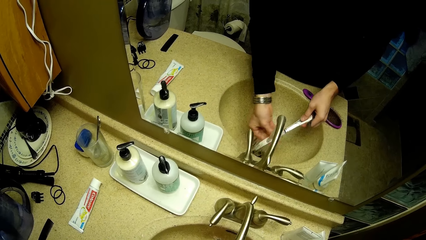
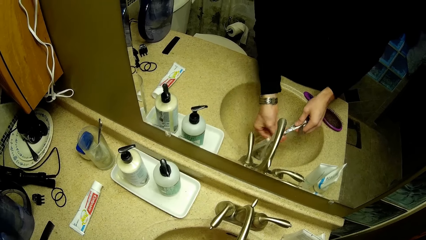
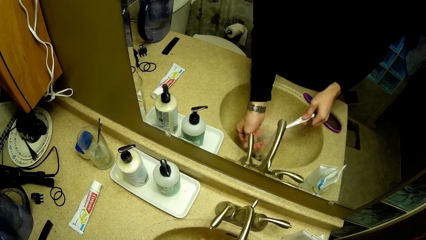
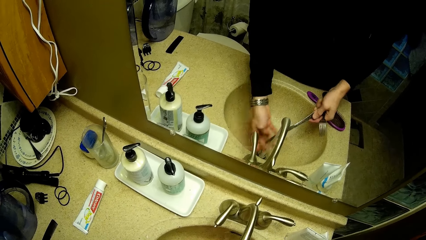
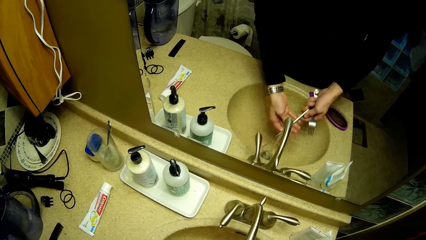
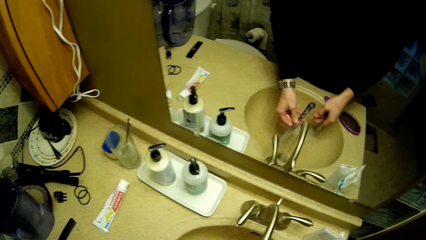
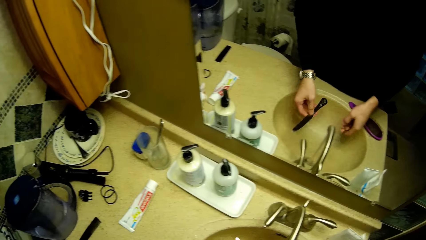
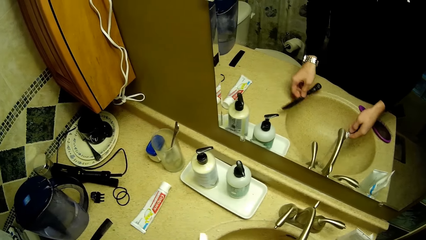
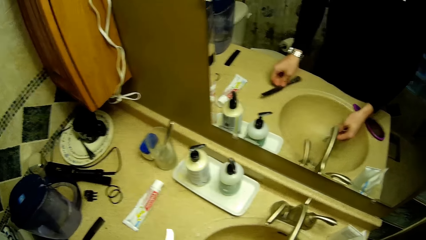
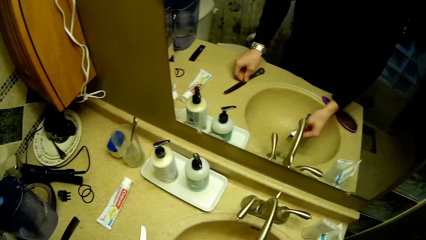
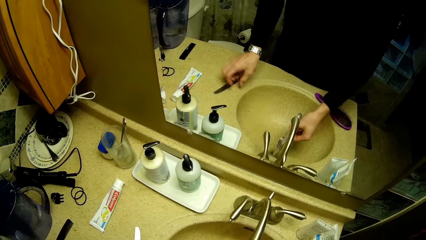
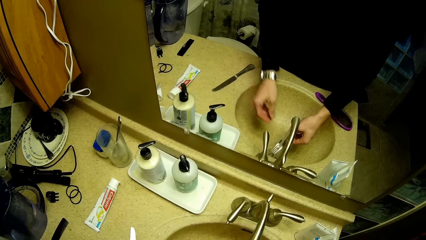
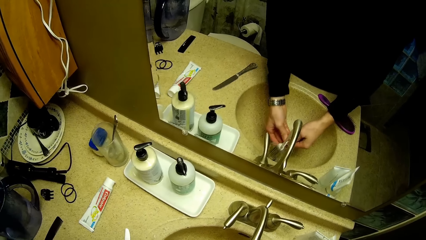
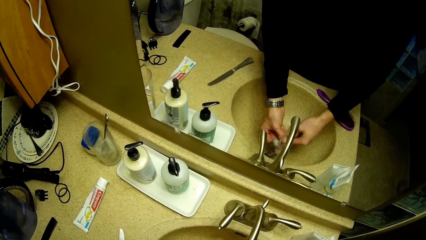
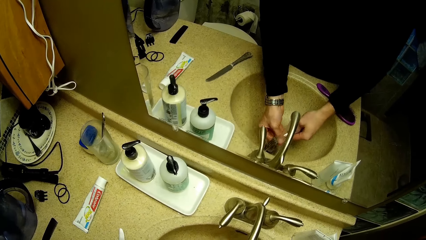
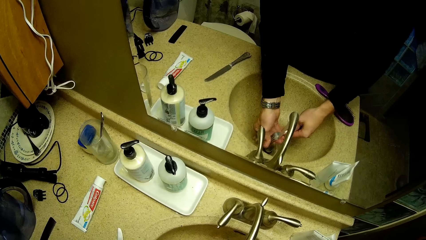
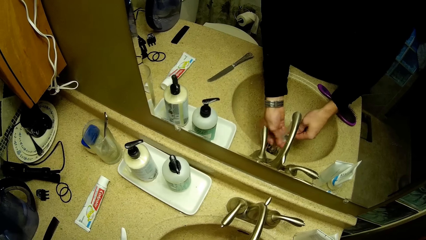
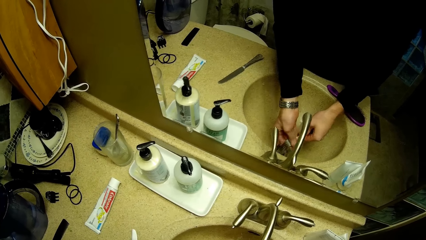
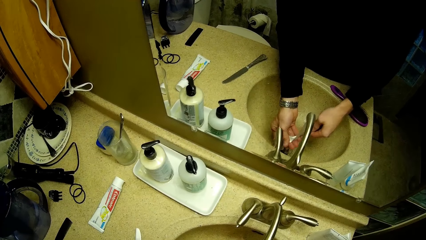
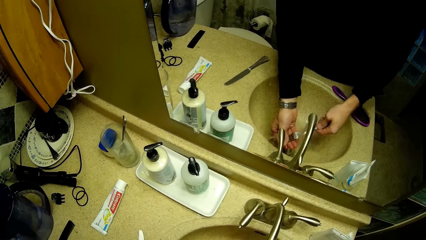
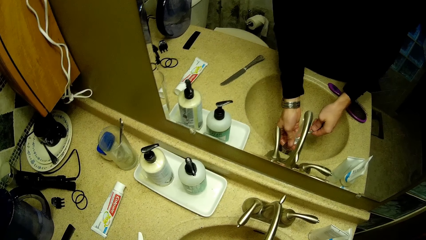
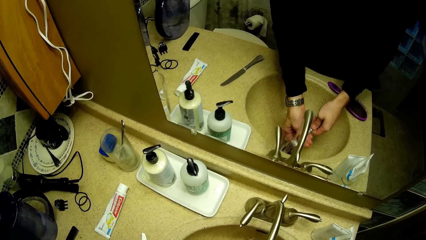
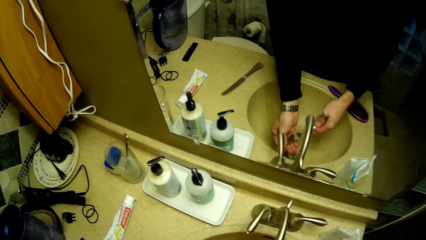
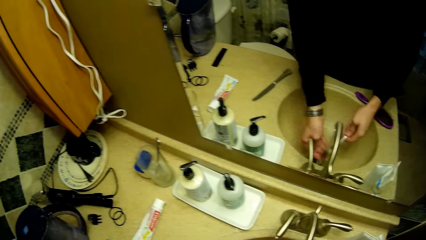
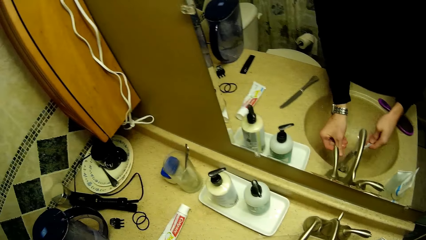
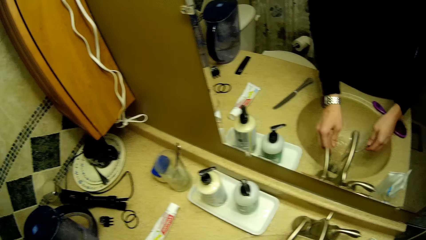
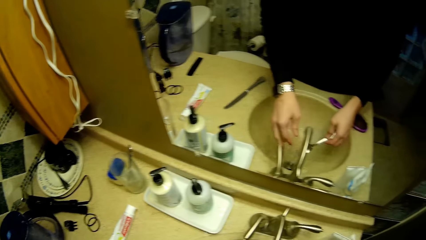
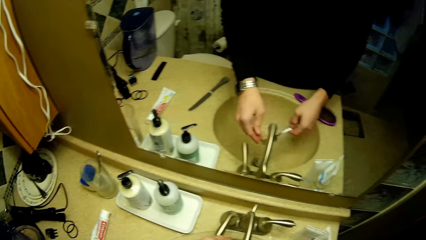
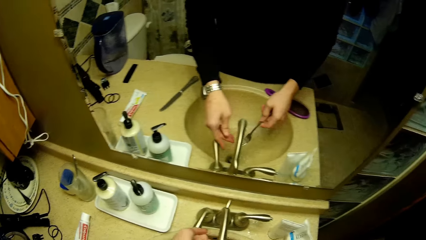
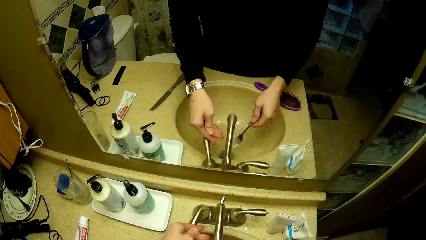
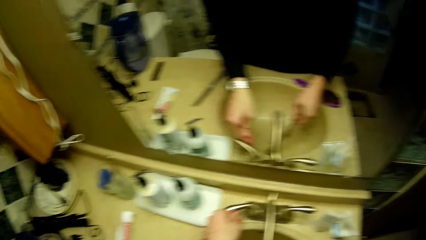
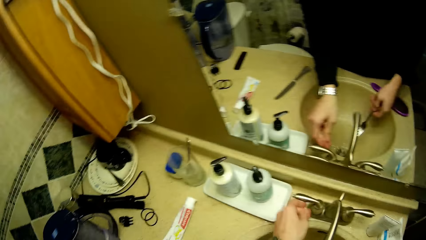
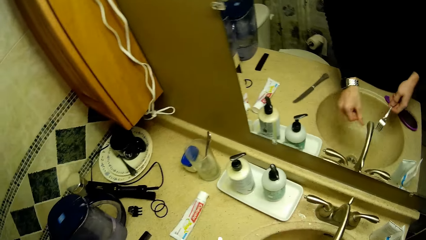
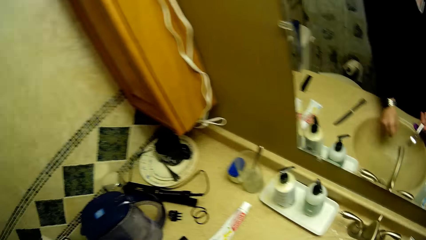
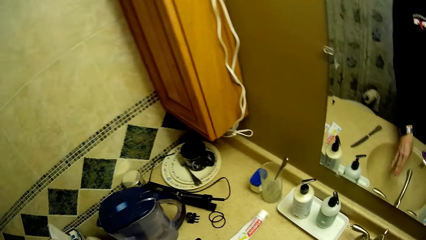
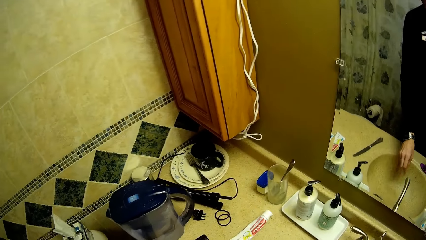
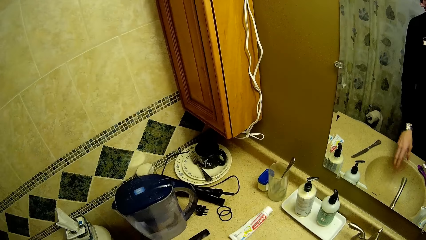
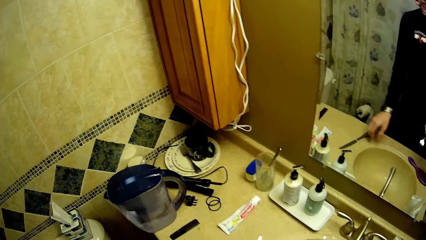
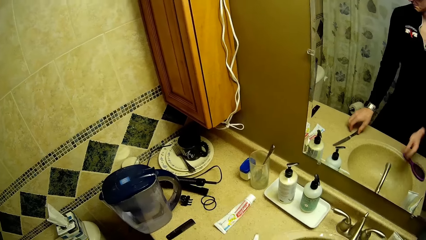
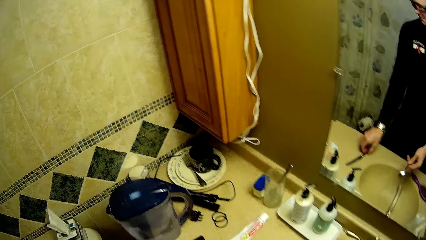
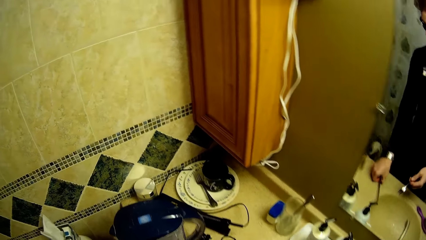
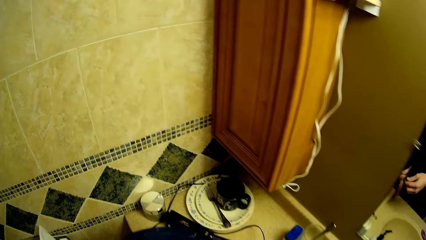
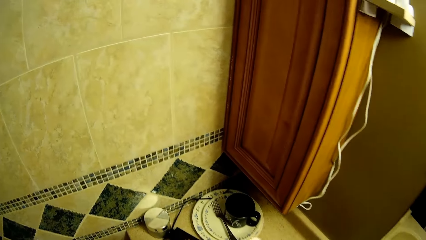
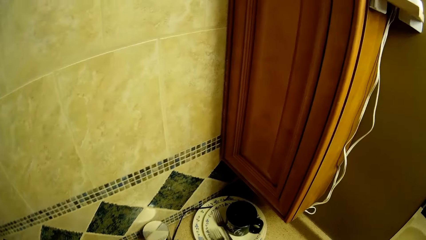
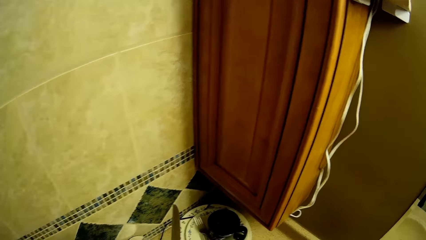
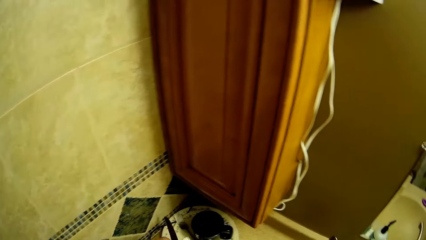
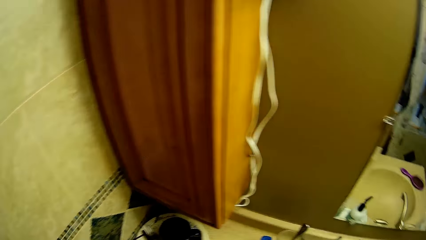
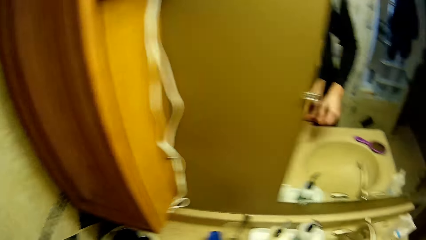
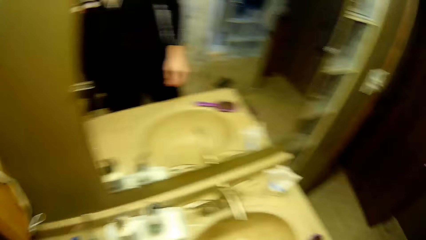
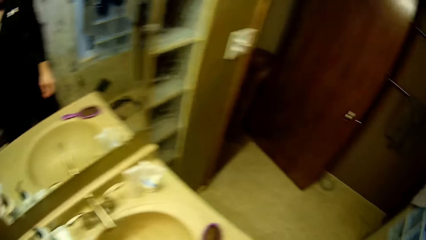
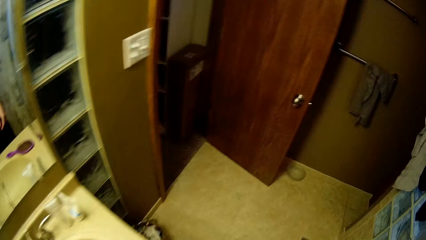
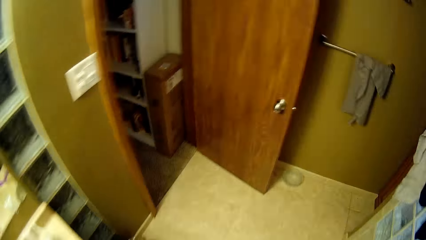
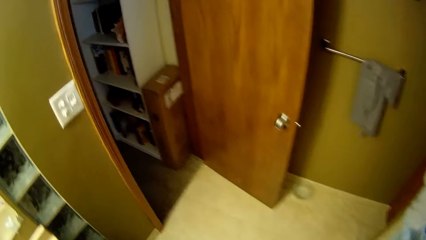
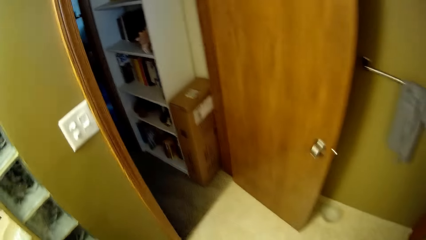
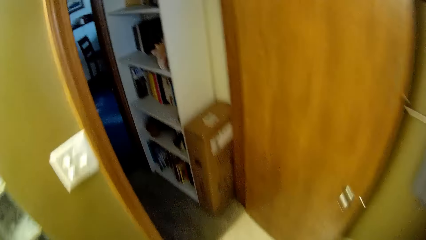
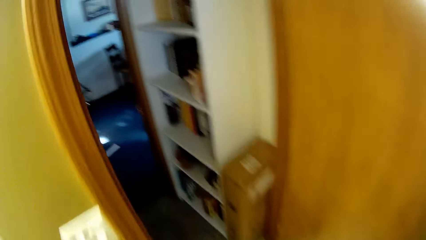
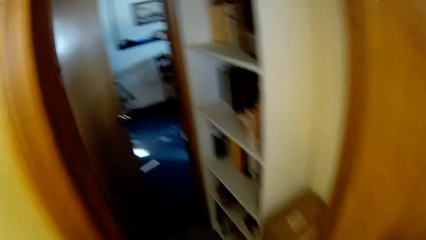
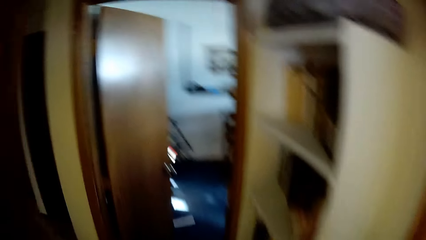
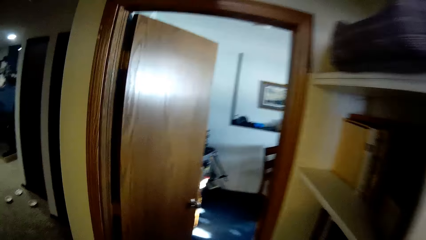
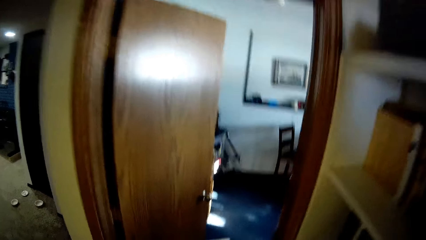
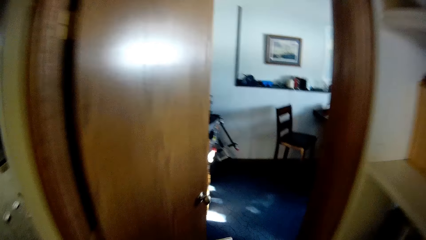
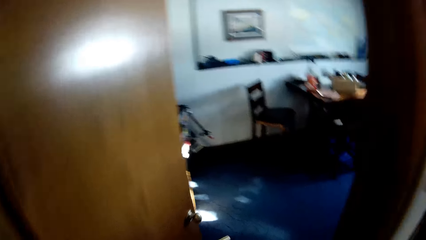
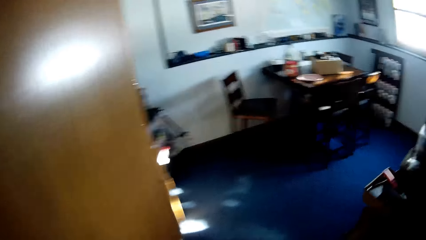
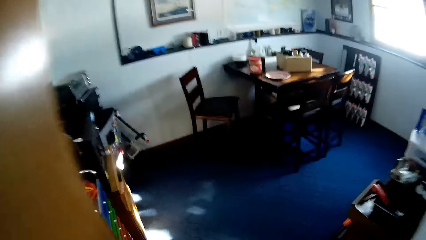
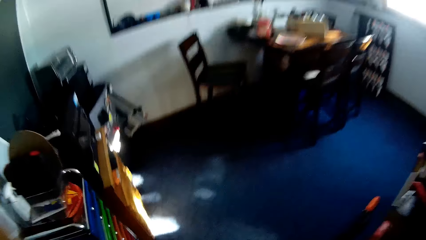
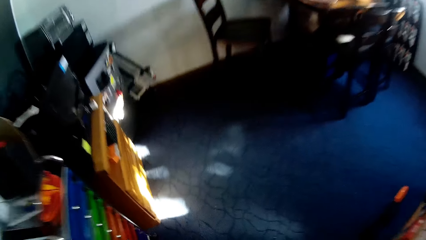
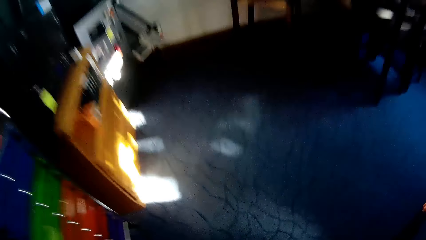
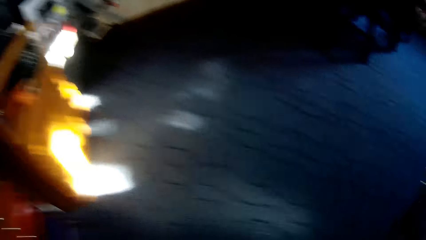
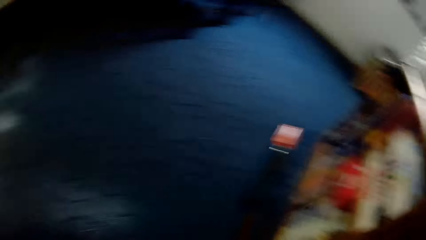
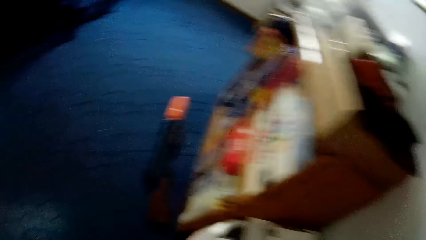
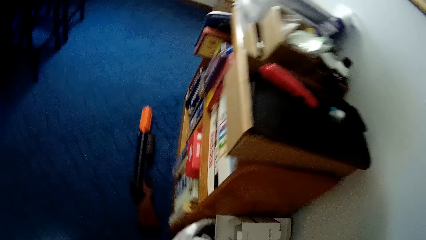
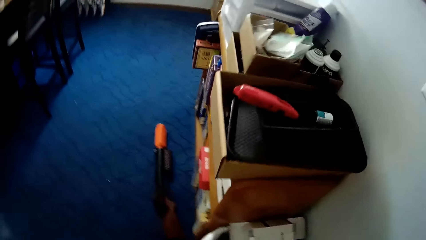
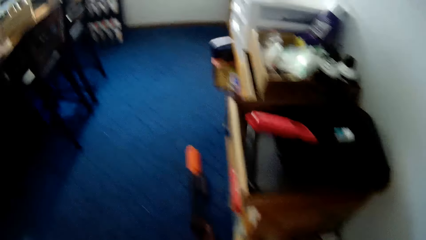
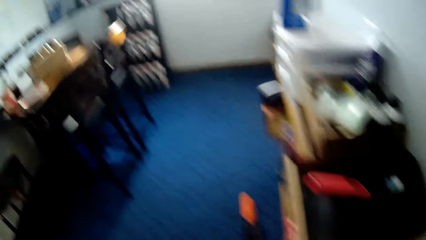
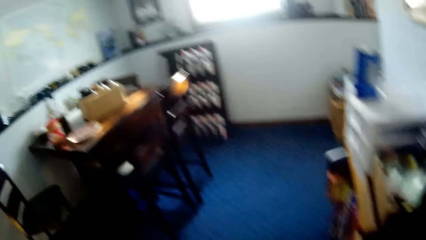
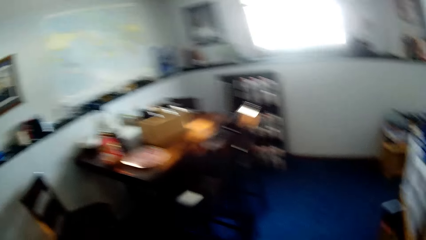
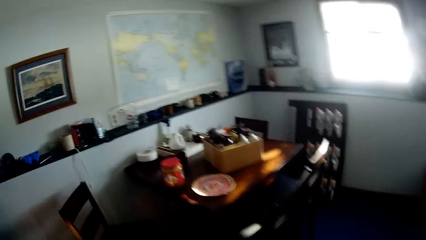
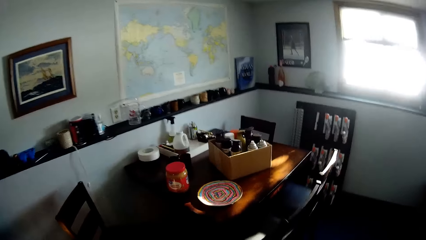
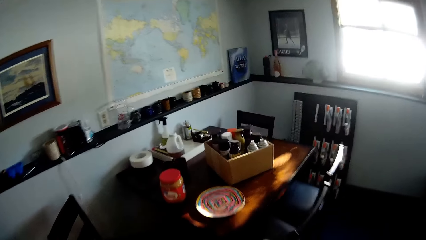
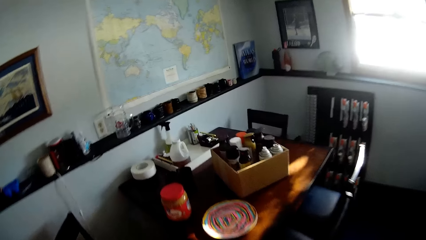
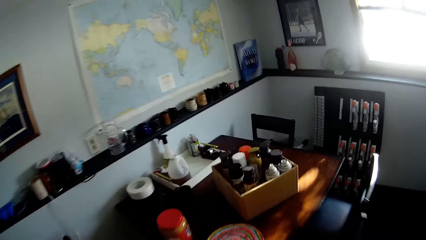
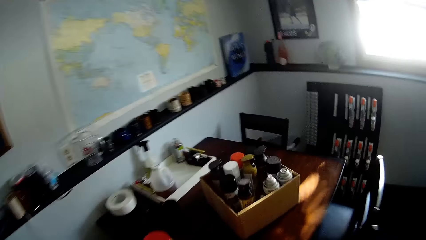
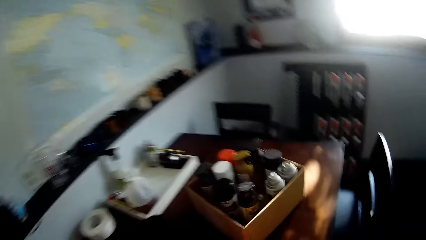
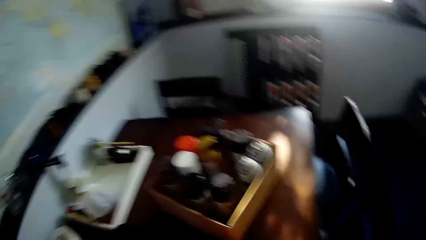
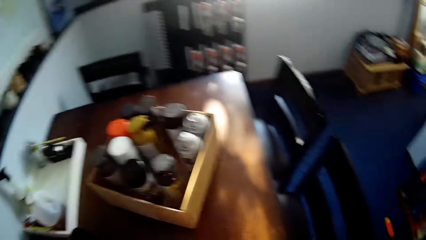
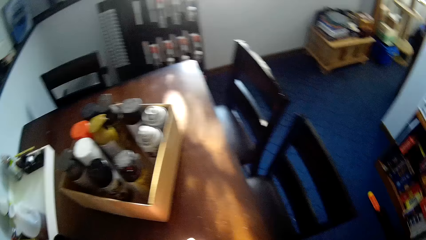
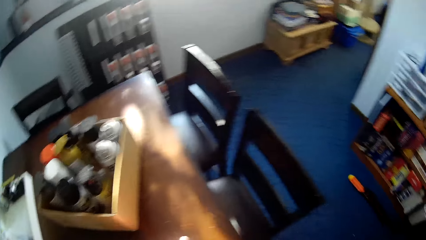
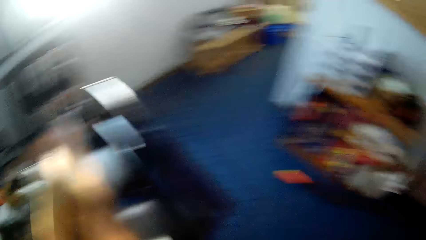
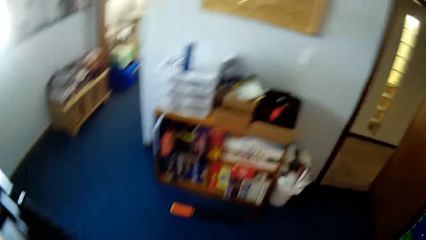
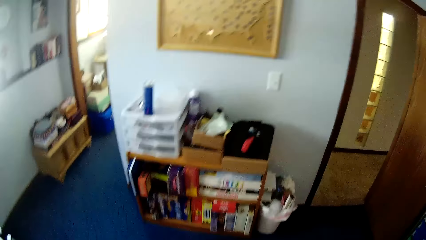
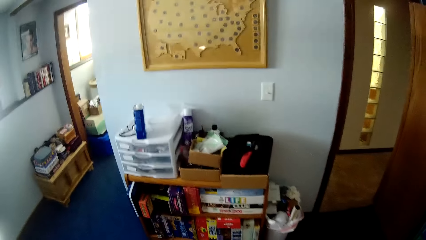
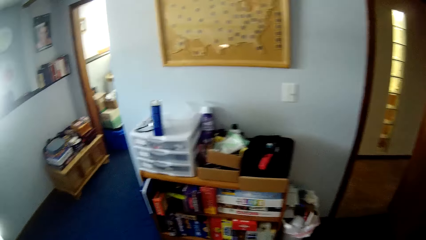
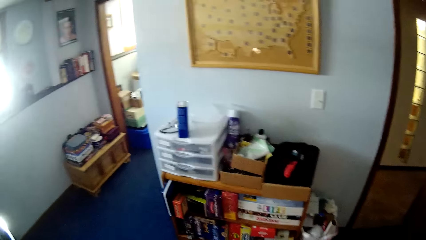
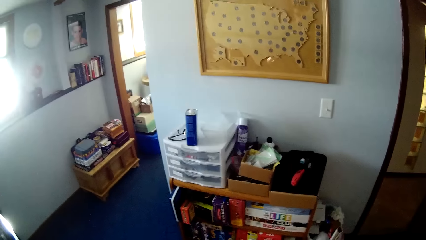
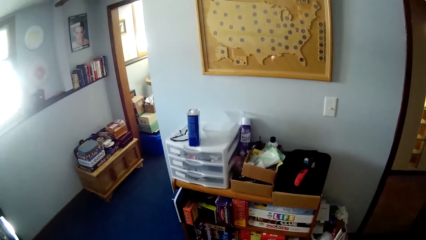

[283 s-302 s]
The camera wearer drops the knife on the worktop. They wash the fork under the running water tap in the sink with the right hand. They turn off the tap with the right hand. They hit the fork on the sink with the right hand. They pick the knife from the worktop with the right hand. They put the fork on the plate and put the knife on the plate. They walk into a room. They take the plate from the table with the right hand.
